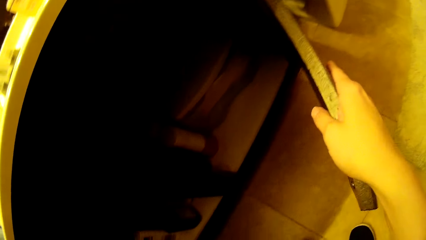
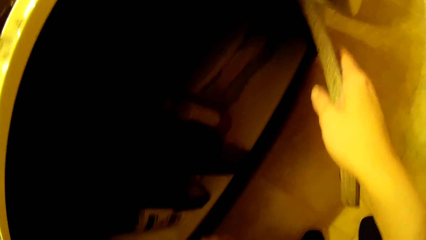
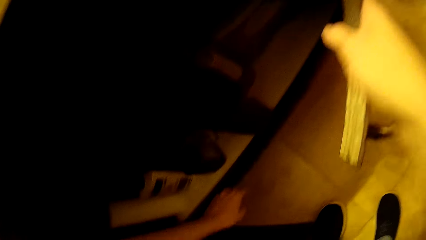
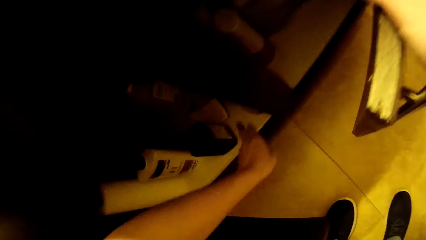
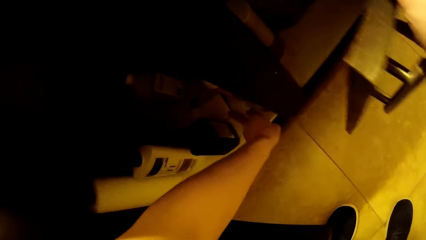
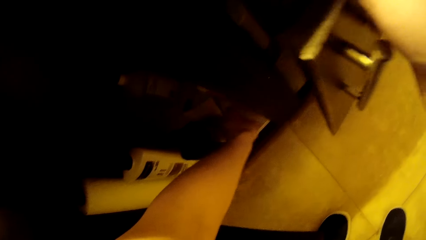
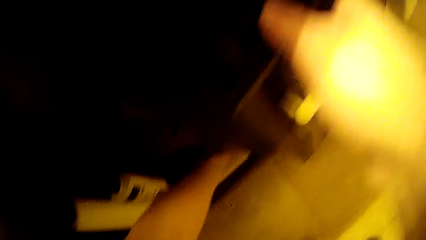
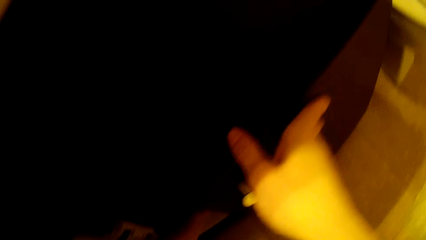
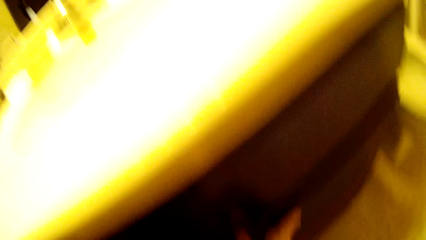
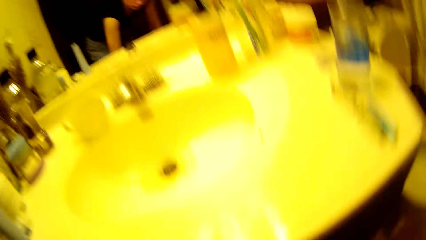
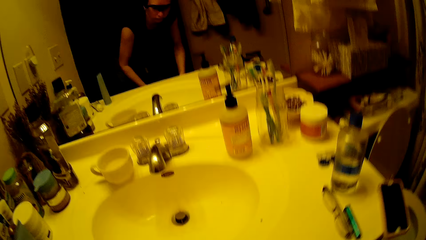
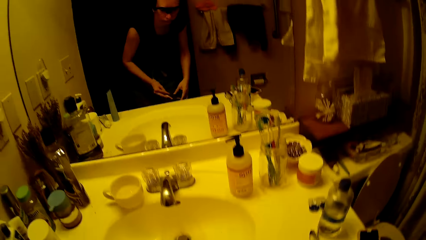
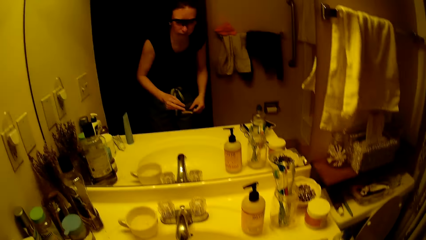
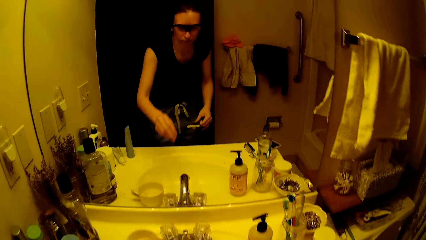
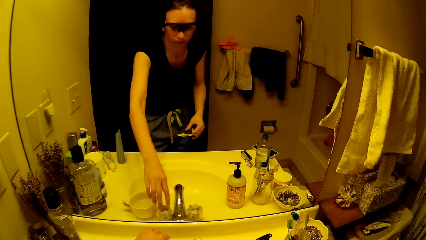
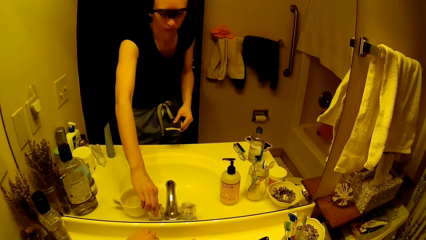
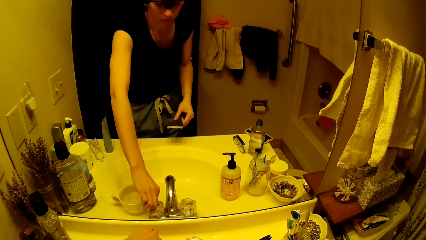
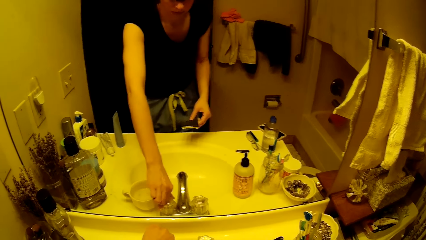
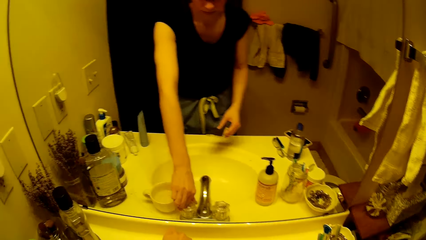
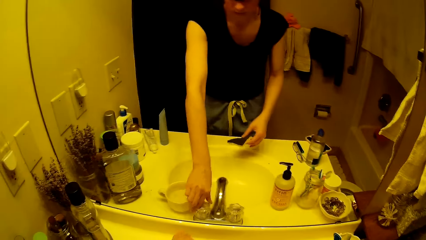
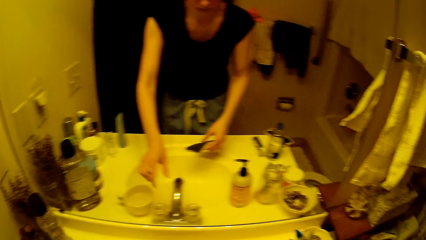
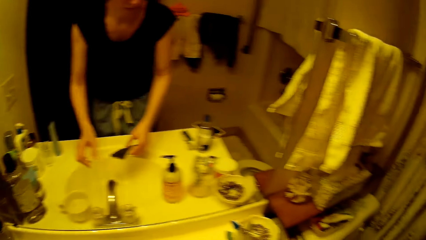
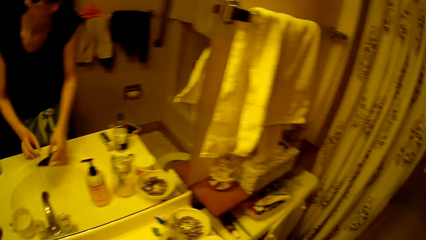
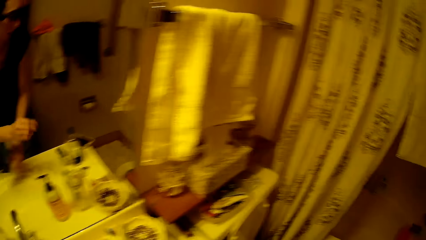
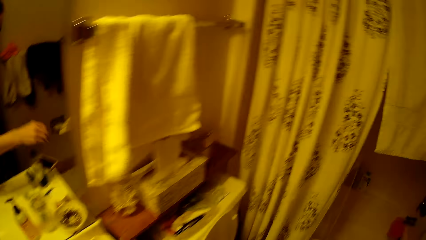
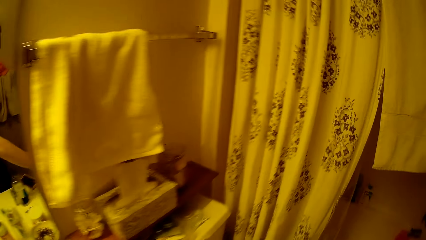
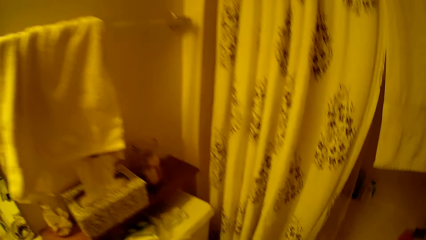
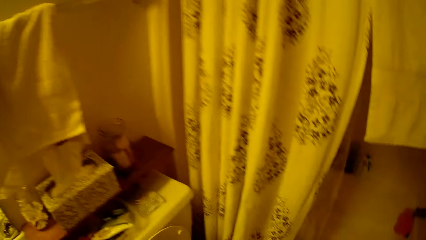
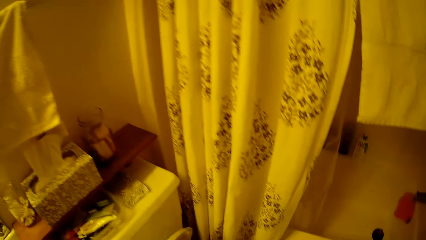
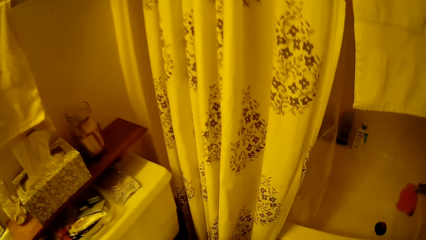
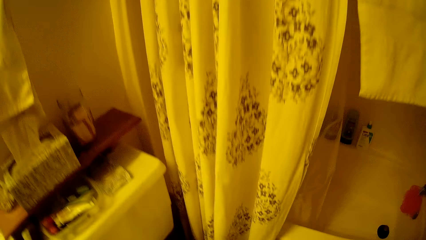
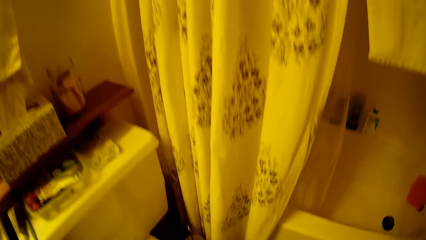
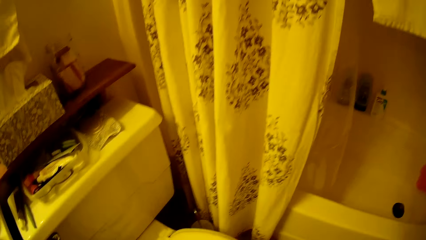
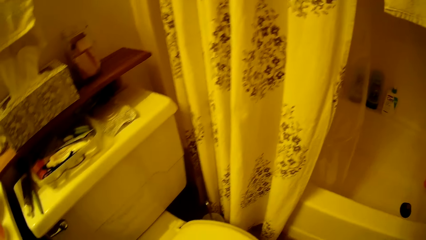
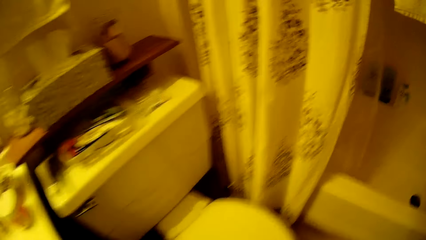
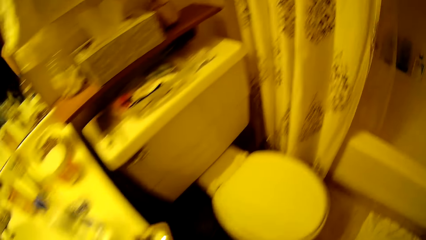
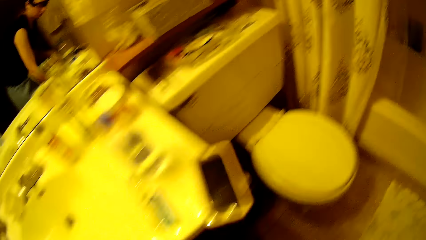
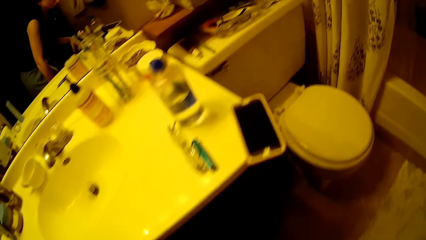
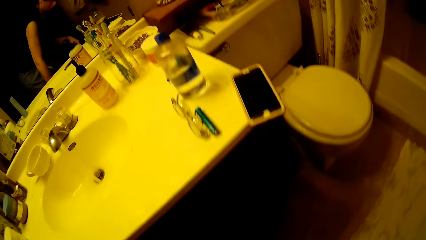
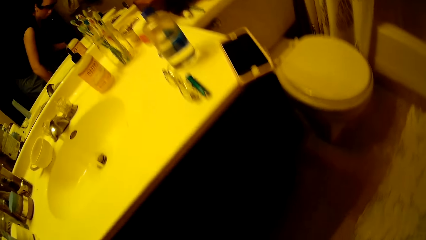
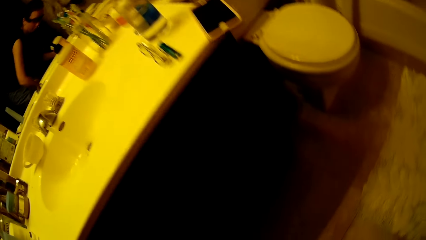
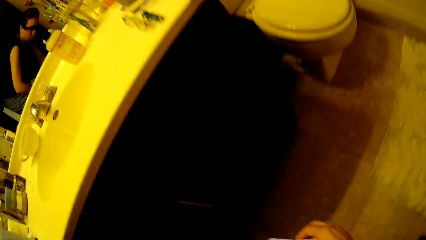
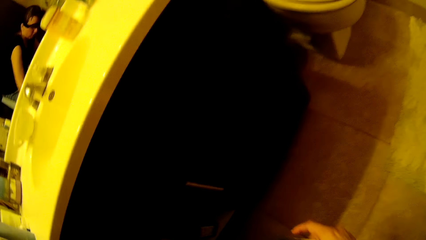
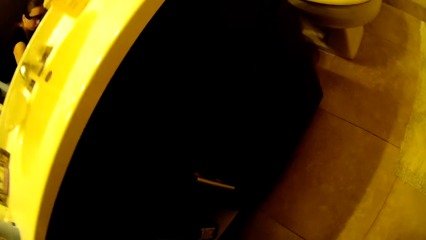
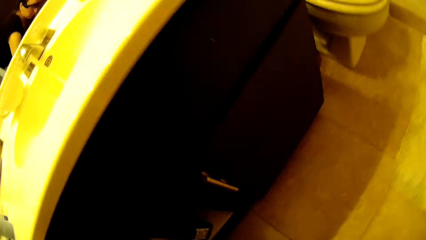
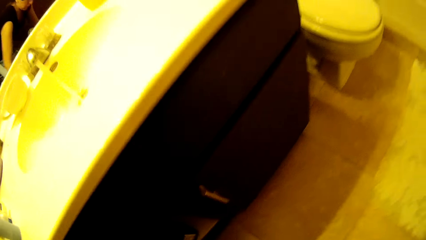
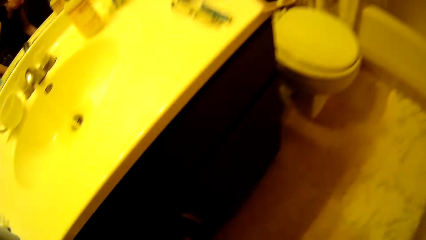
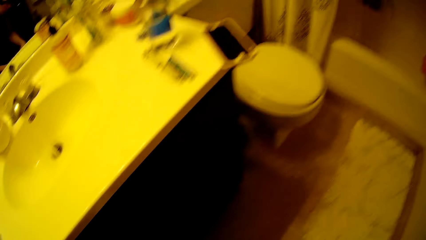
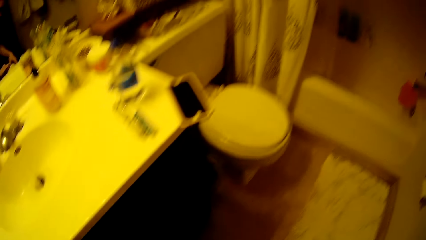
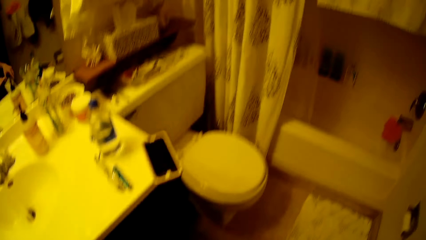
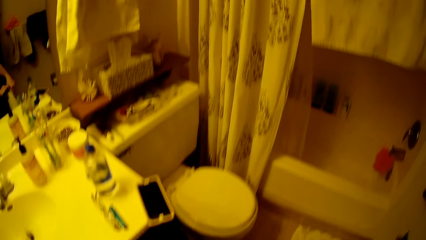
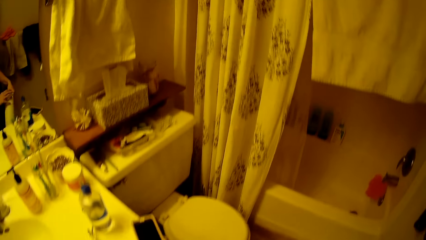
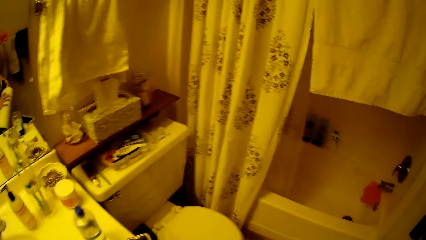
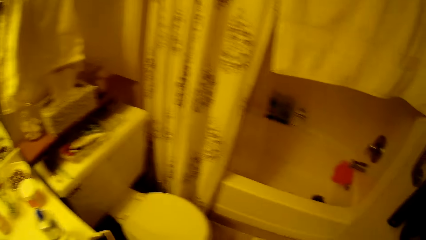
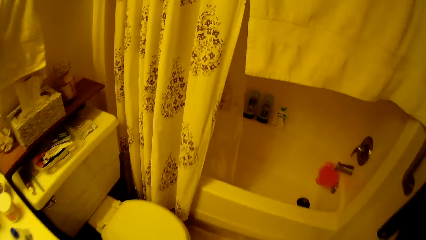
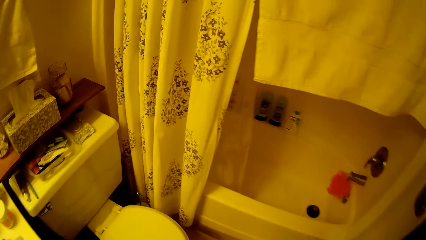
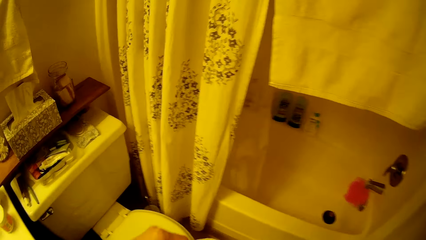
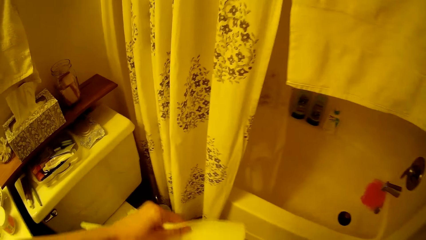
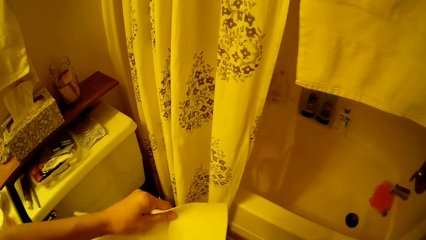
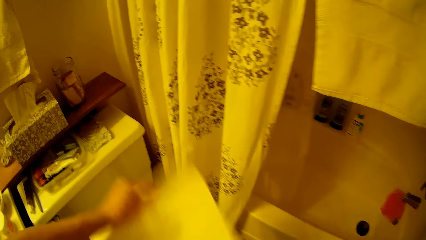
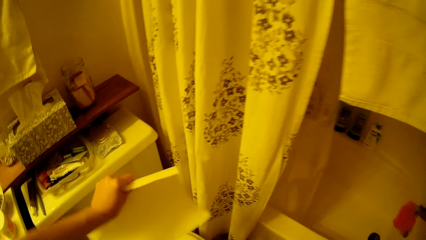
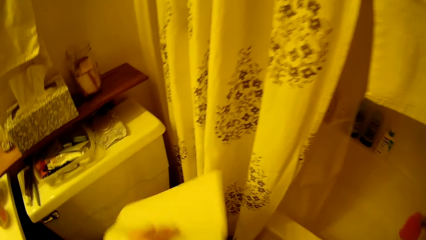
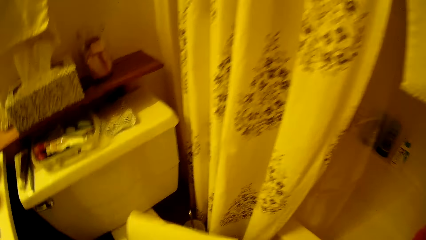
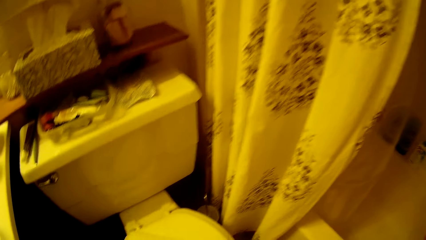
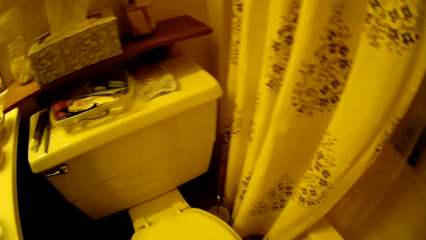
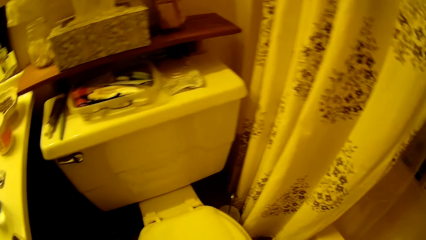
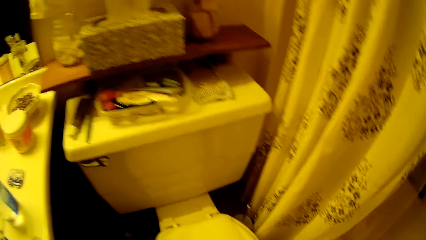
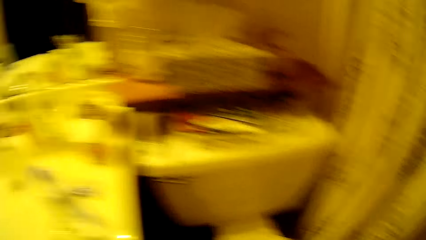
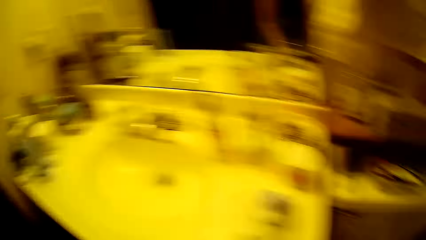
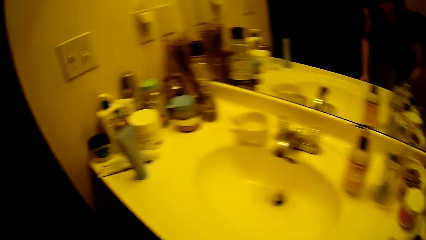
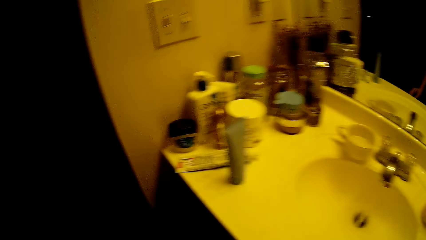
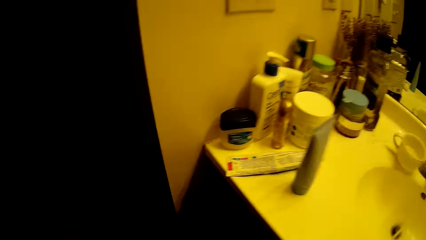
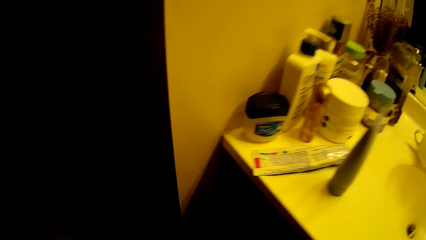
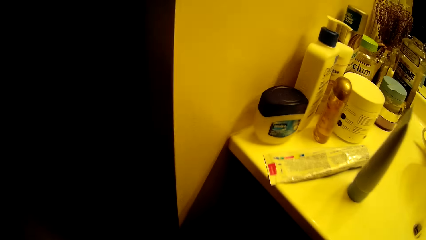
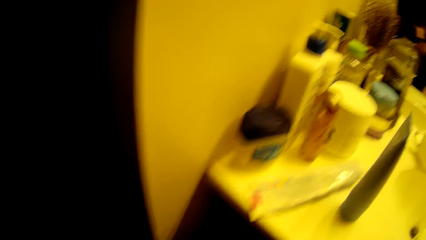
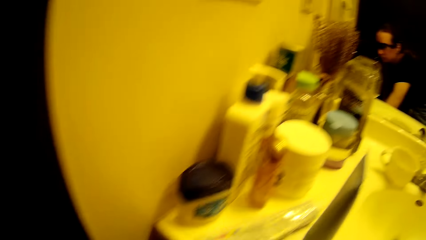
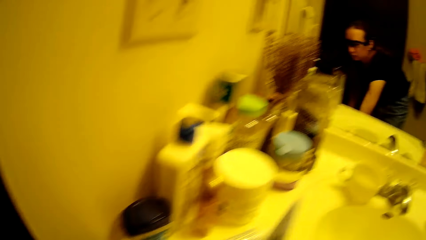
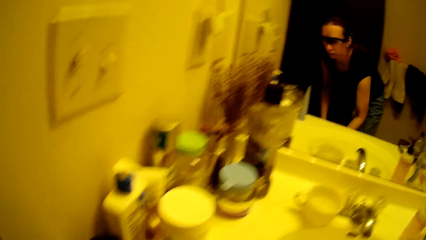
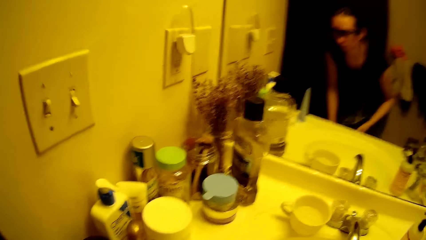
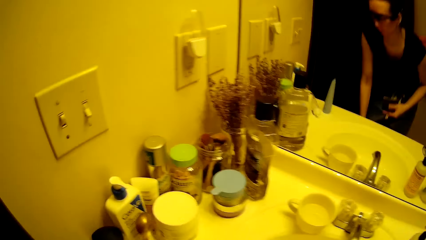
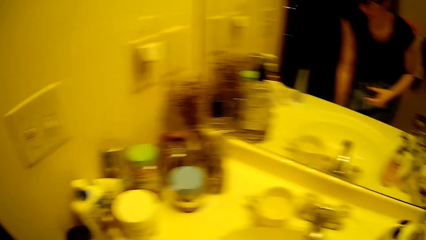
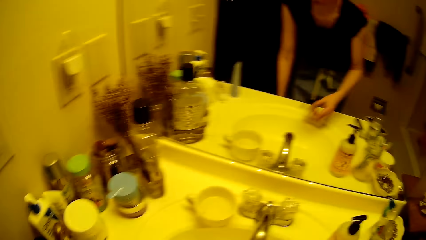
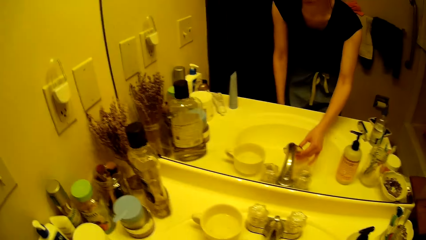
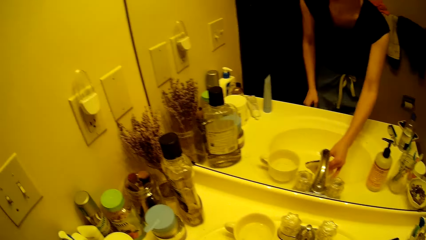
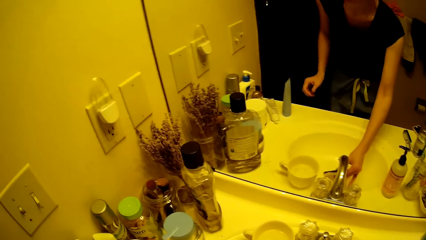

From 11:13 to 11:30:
The camera wearer opens the tap in the sink. They pick up something on the floor. They pick up the paper towel on the floor. They cut the paper towel. They drop a cloth on the toilet seat. They put the paper towel on the floor.
